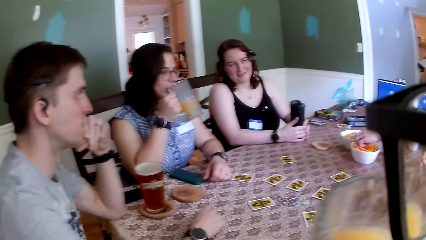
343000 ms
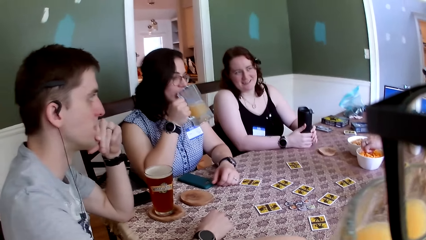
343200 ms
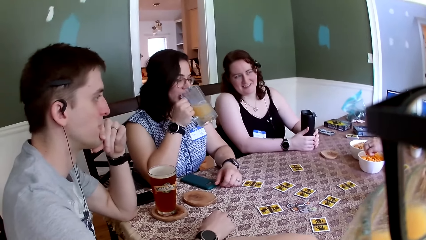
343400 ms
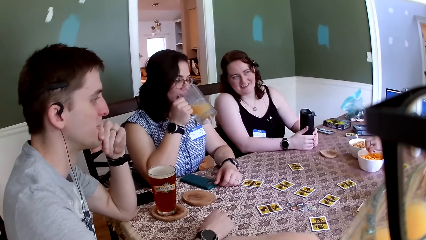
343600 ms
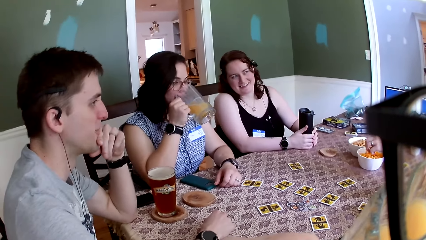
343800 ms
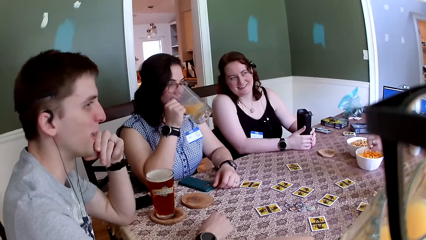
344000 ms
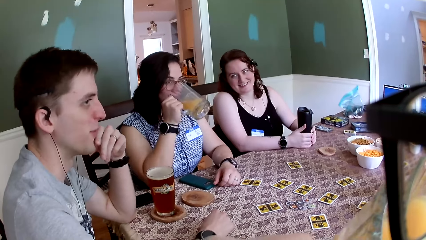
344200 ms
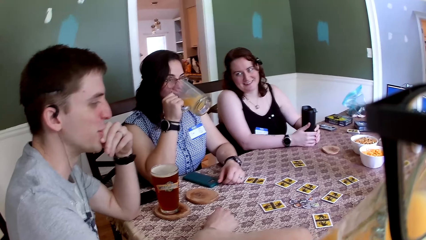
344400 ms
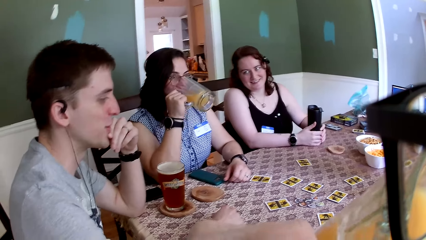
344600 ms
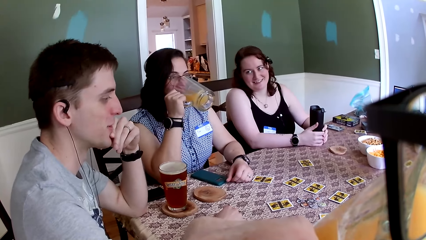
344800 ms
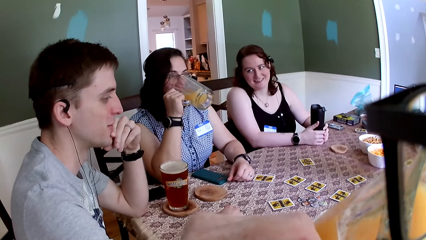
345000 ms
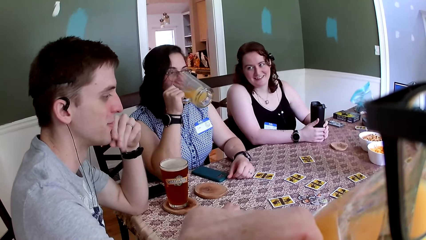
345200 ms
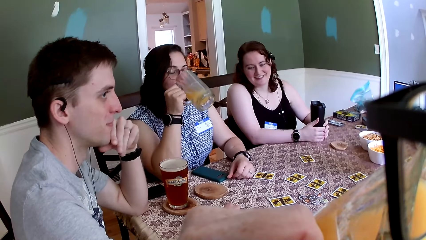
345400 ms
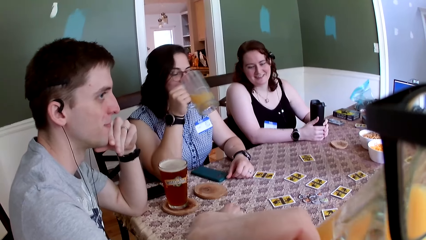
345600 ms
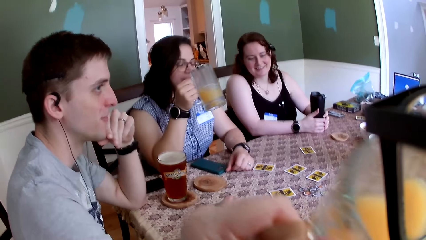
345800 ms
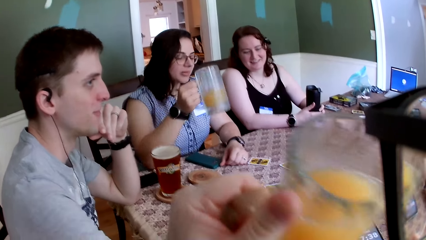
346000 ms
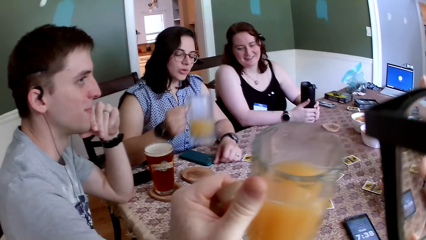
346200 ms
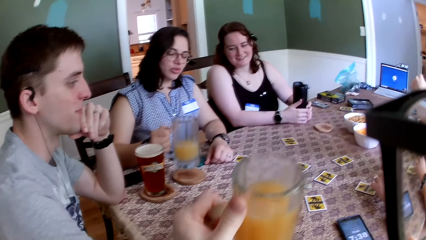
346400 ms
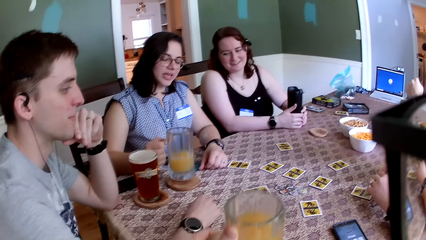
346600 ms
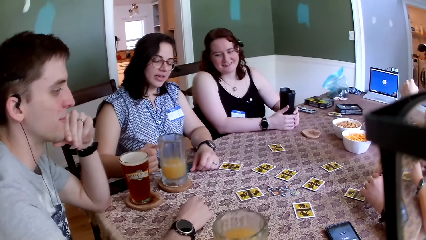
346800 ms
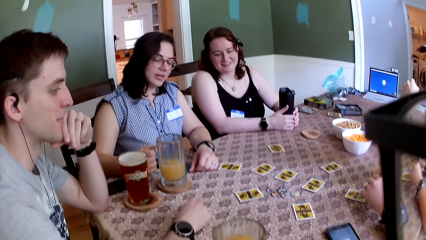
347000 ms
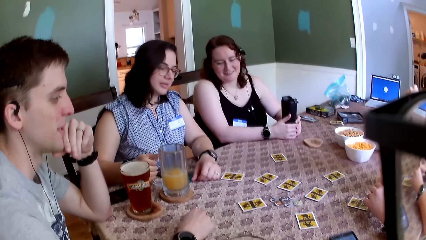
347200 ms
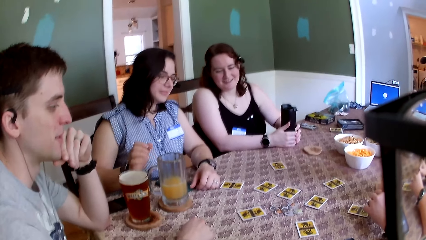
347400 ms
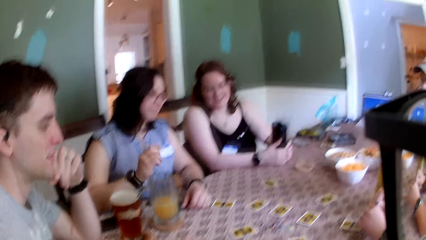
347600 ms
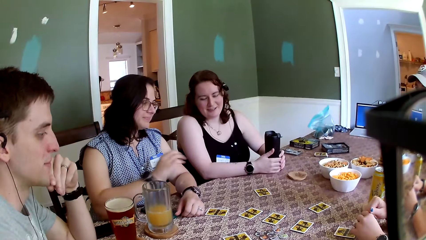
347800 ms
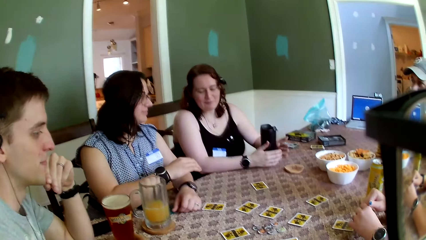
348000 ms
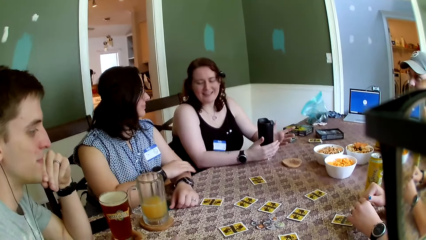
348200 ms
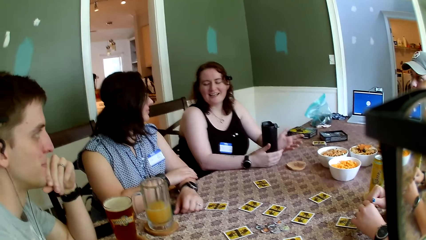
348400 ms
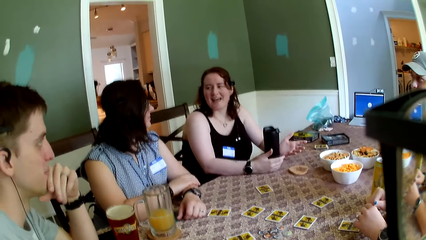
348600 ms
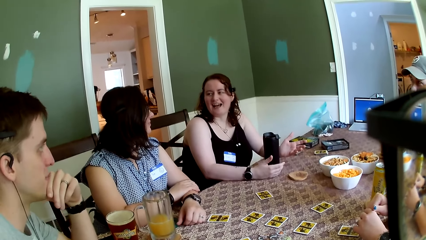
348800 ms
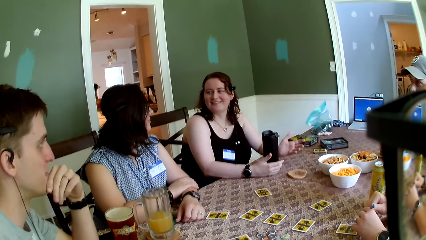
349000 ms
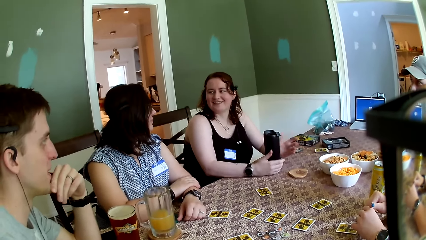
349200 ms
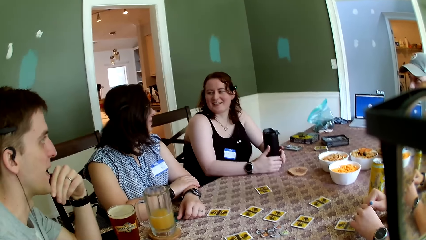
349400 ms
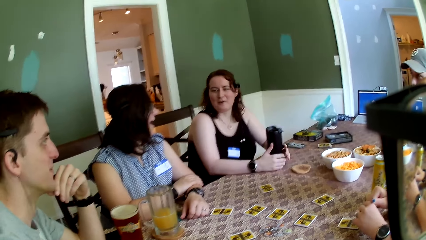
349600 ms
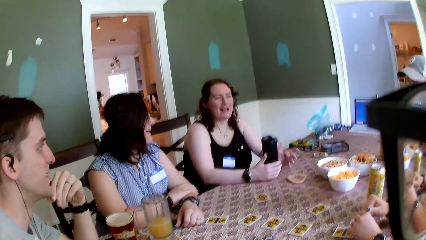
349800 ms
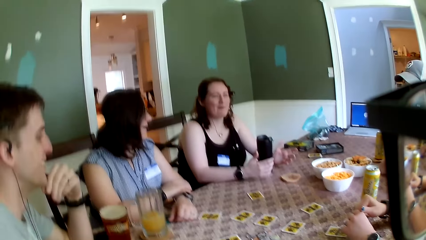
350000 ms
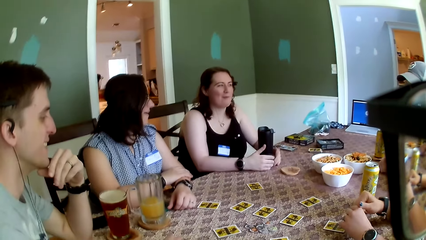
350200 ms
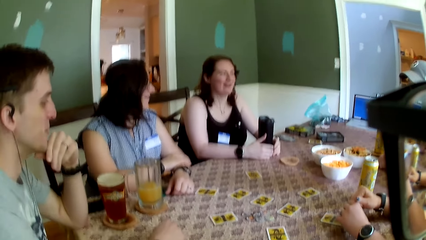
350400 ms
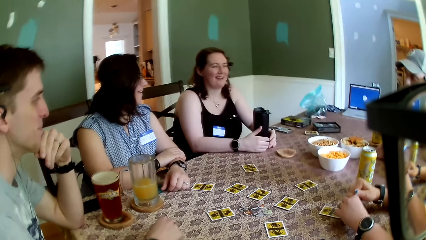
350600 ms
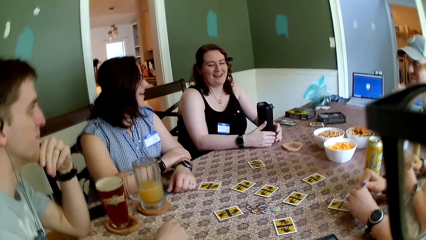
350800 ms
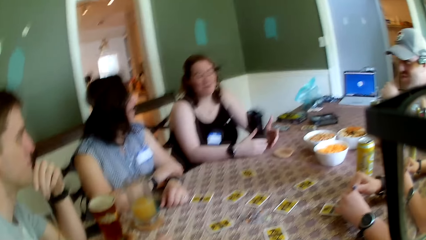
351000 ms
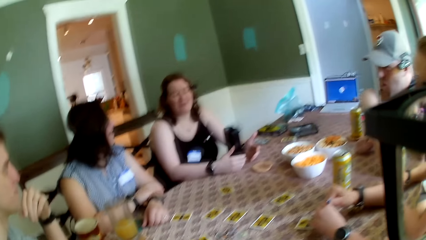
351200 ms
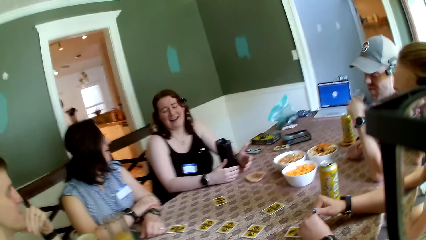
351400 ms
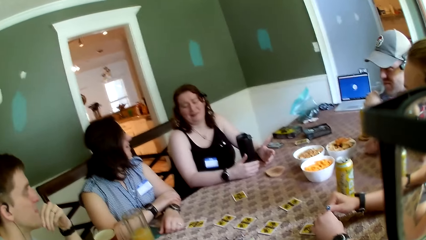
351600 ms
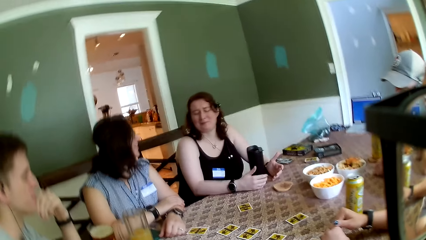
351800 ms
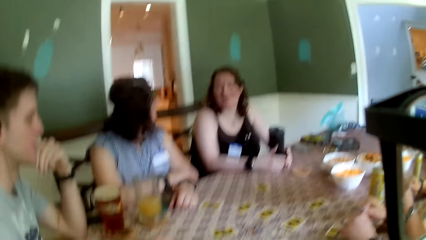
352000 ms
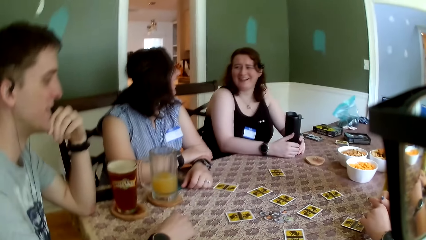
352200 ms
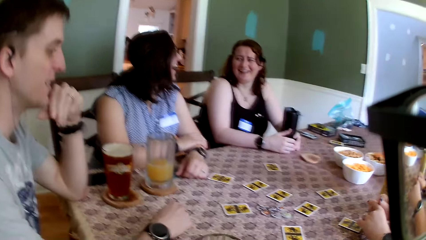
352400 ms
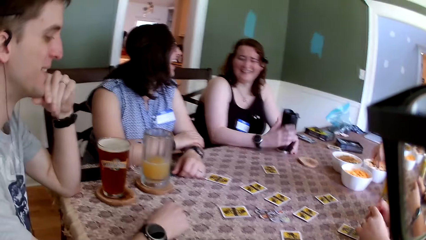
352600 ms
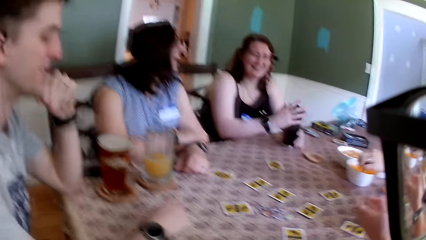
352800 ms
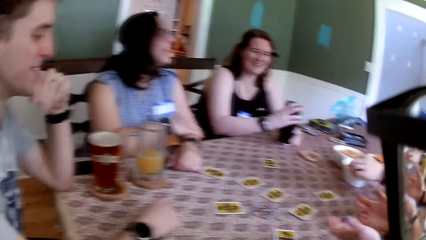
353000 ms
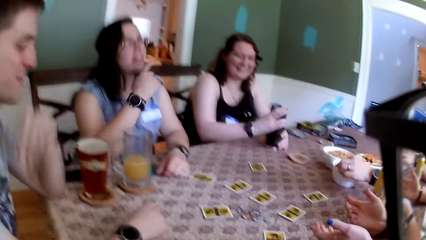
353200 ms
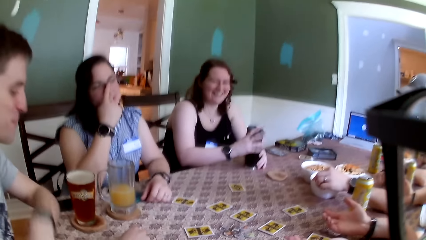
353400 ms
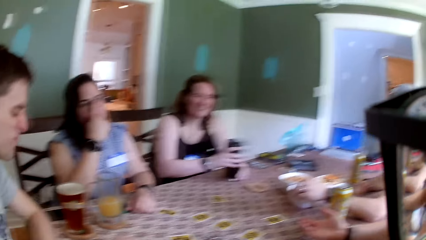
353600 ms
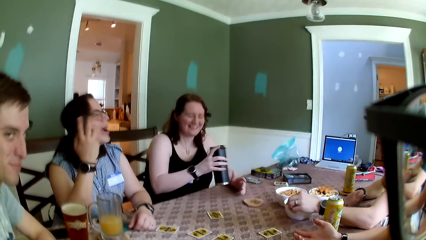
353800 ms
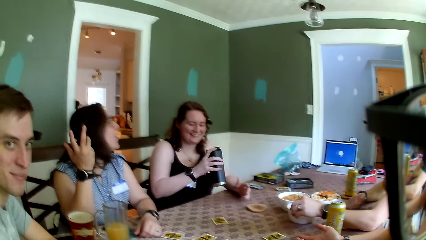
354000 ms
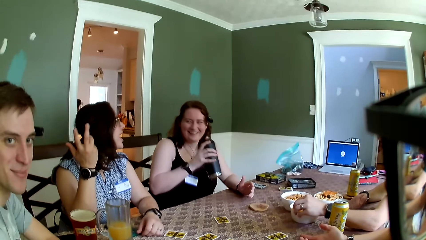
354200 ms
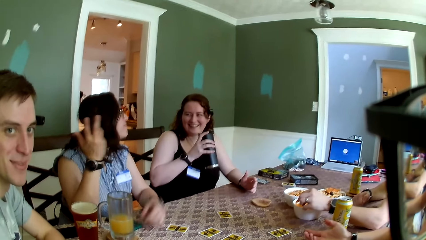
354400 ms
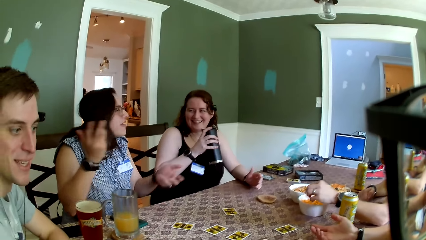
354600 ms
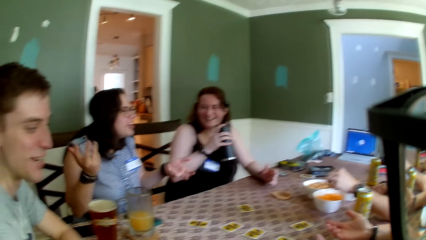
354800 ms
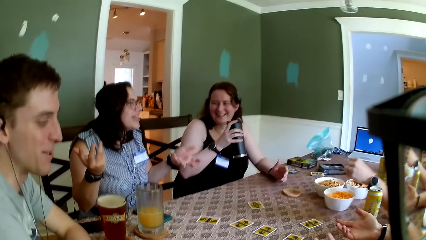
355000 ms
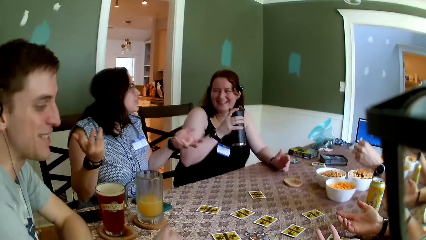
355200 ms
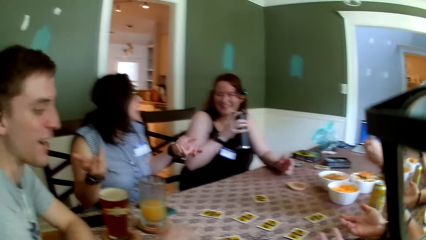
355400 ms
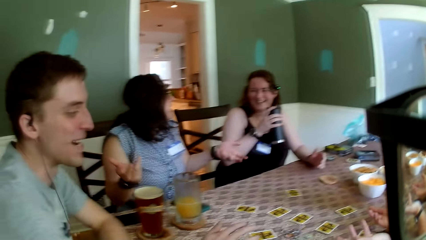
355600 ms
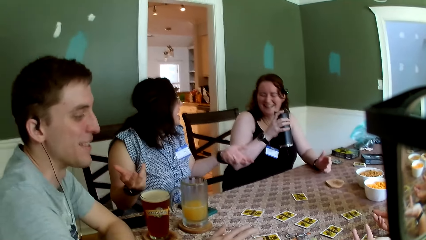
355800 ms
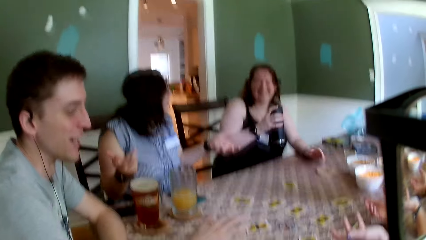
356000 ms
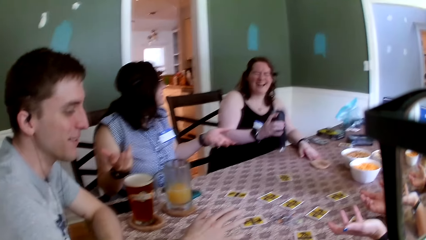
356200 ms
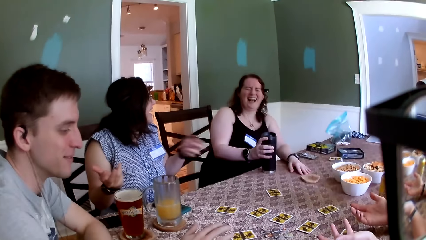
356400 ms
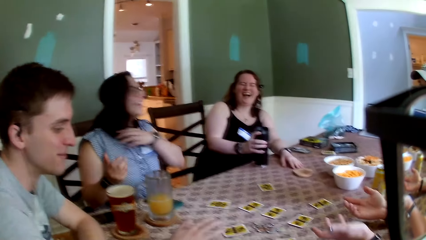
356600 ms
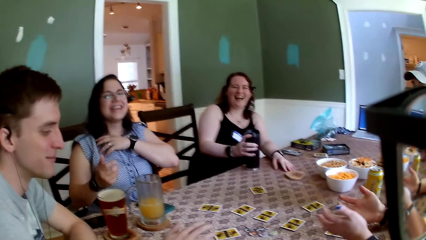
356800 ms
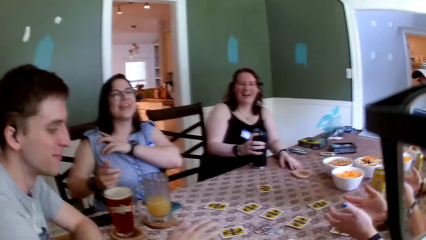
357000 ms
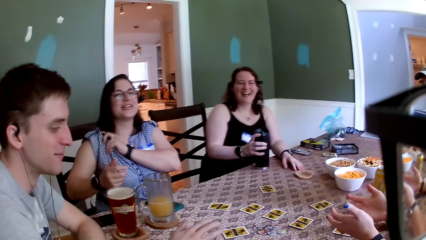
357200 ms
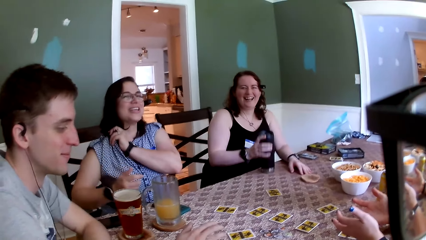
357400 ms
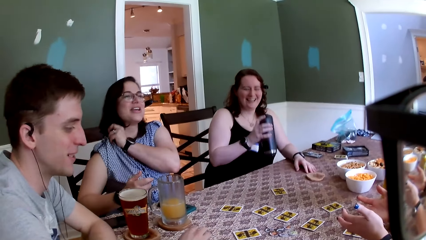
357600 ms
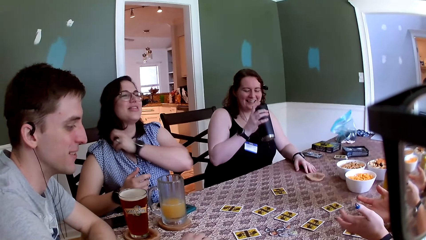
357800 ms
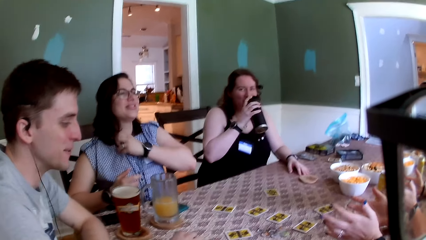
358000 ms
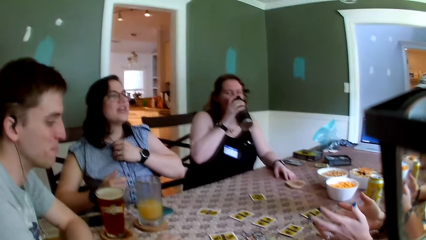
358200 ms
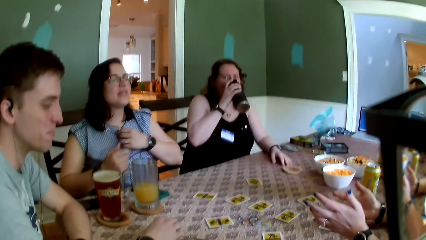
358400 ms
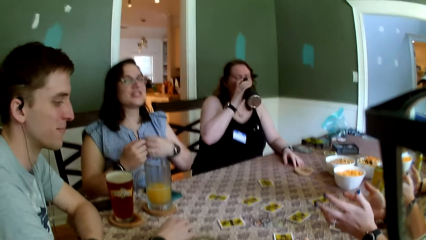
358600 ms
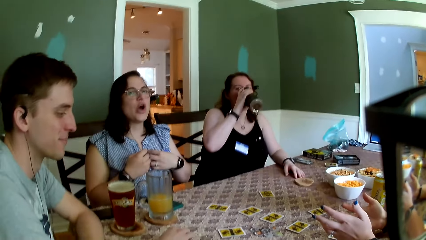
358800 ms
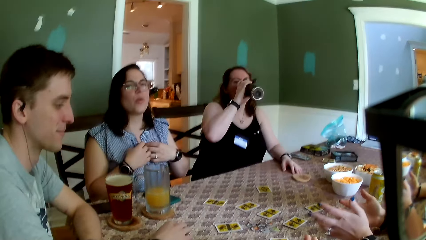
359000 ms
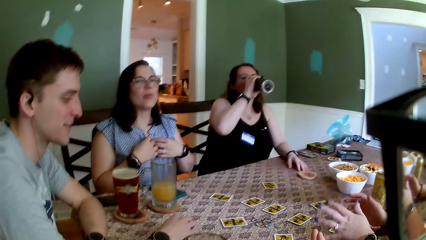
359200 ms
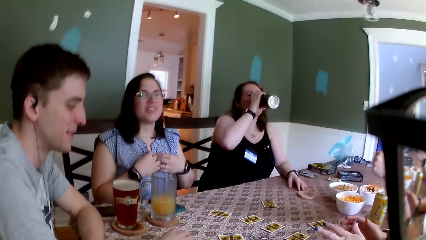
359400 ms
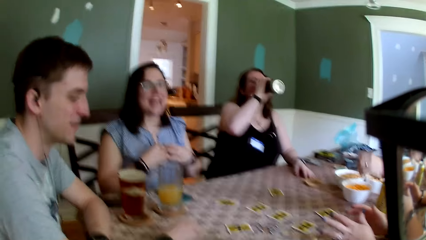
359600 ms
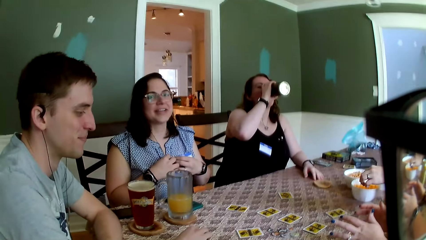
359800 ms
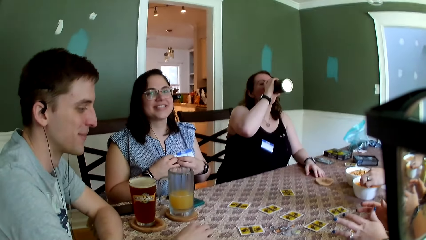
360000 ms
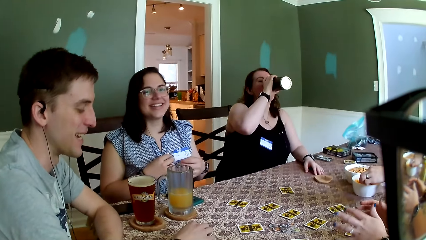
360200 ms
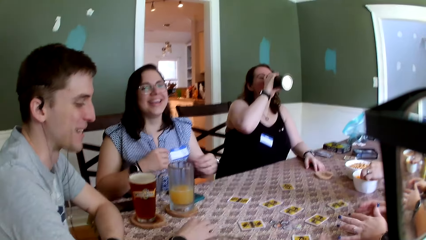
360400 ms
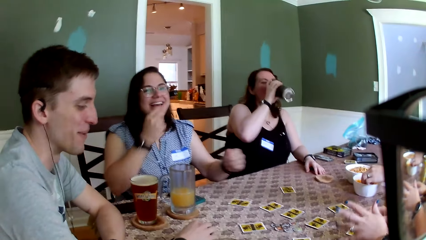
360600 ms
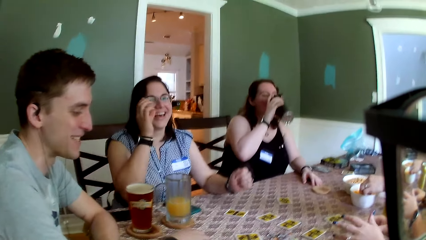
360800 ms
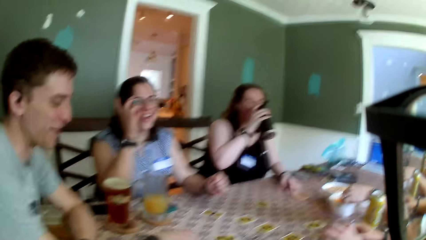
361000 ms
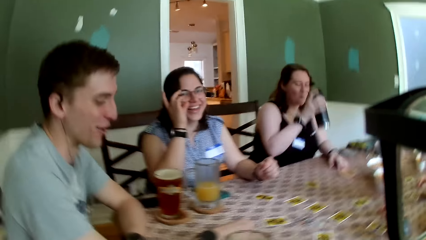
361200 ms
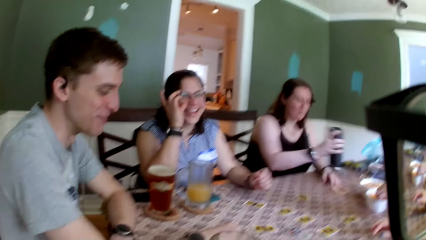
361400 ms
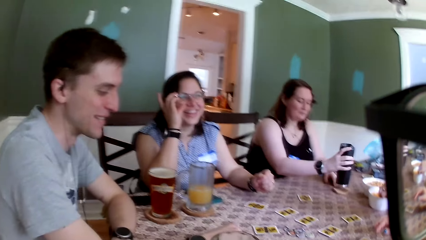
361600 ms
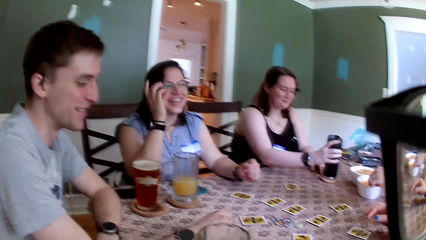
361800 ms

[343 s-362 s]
A man picks a snack from the bowl on the table with his left hand. The camera wearer drinks from a cup of juice in his left hand. A woman drinks from a cup of juice in her right hand. The camera wearer drops the cup of juice on the table with his left hand. The woman drops the cup of juice on the coaster with her right hand. Another woman picks an insulated cup with her right hand from the table. The other woman drops the insulated cup with her right hand on the table. The other woman picks the insulated cup with her right hand from the table. The first woman adjusts her blouse with her left hand. The other woman drinks from the insulated cup in her right hand. The man picks a snack from the bowl on the table with his left hand.
